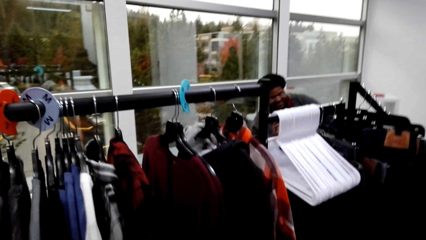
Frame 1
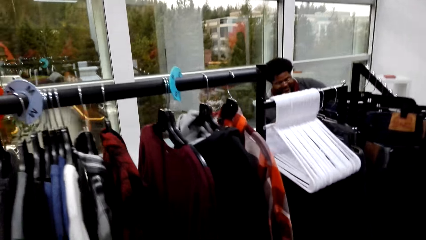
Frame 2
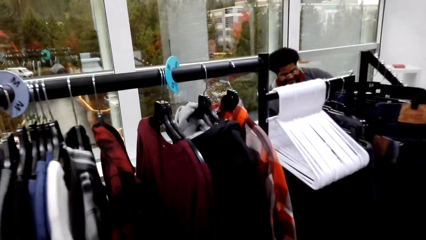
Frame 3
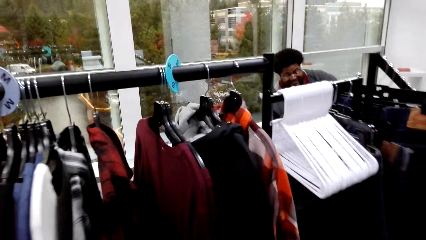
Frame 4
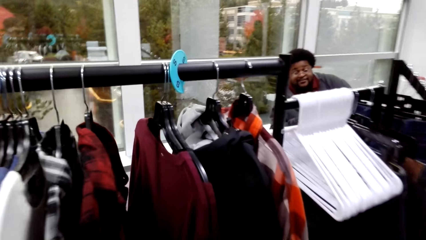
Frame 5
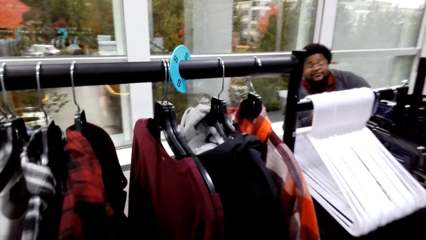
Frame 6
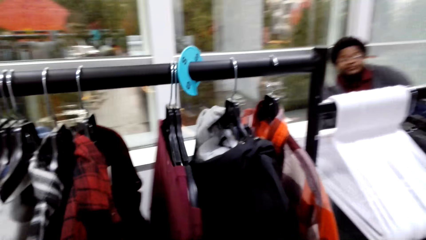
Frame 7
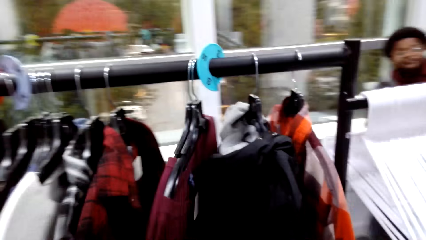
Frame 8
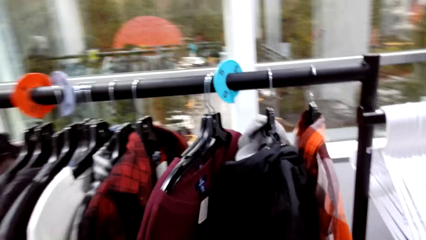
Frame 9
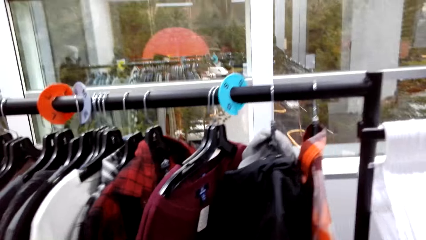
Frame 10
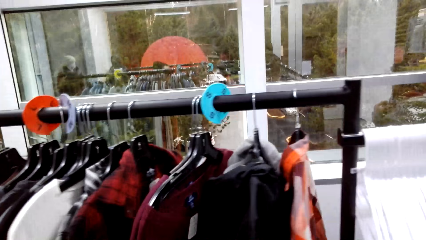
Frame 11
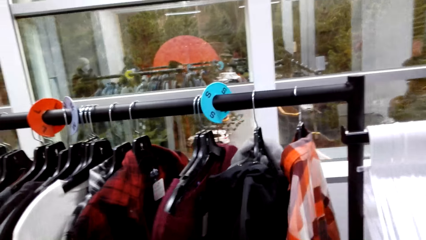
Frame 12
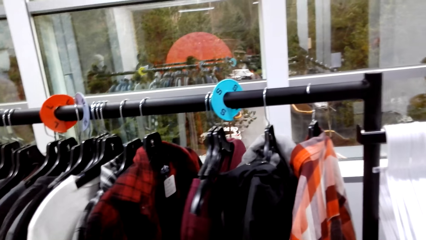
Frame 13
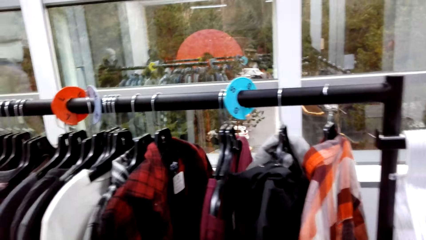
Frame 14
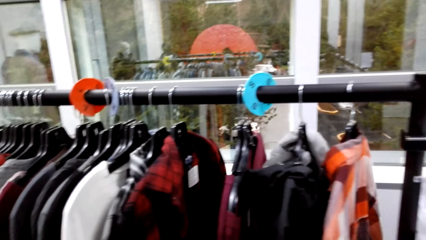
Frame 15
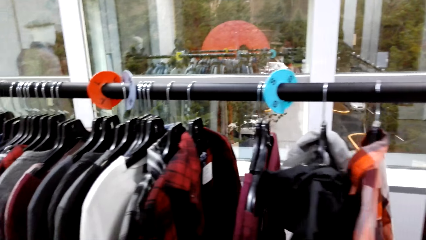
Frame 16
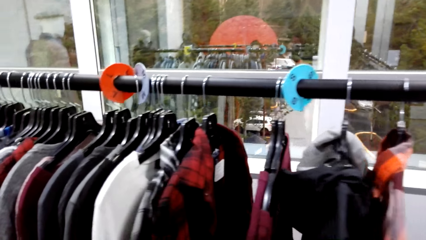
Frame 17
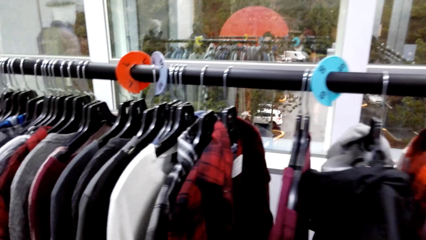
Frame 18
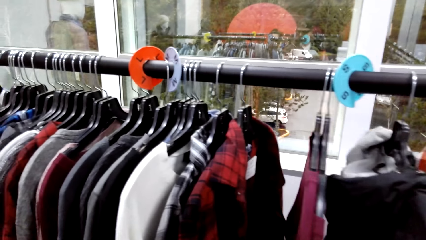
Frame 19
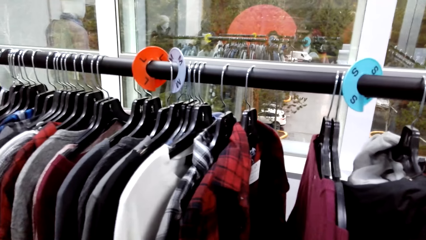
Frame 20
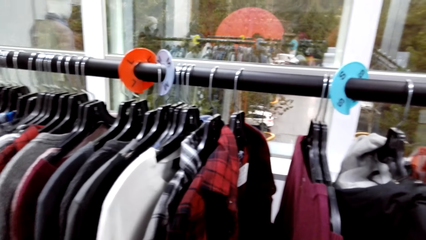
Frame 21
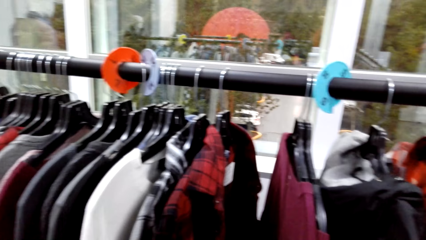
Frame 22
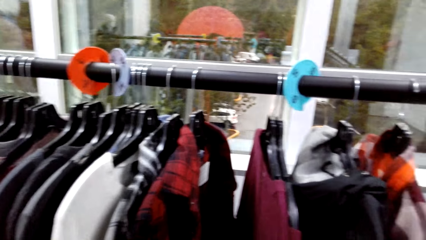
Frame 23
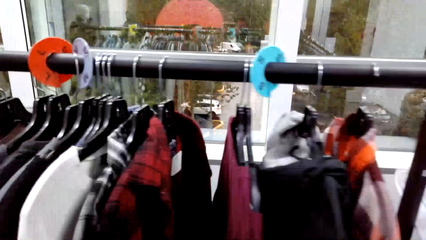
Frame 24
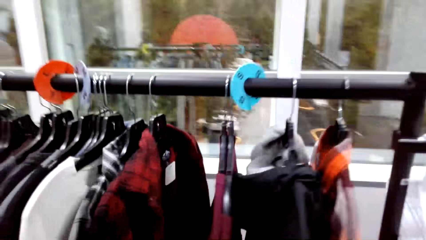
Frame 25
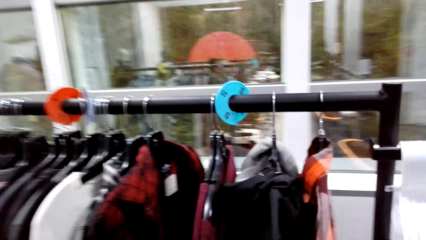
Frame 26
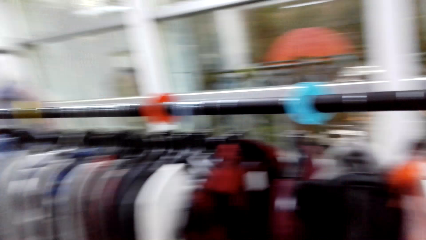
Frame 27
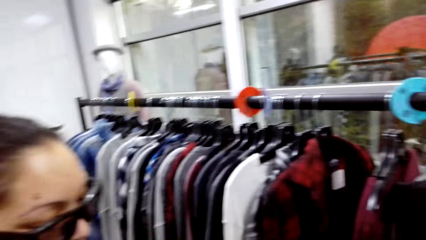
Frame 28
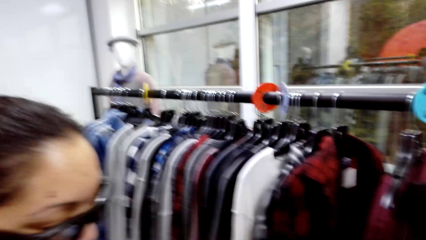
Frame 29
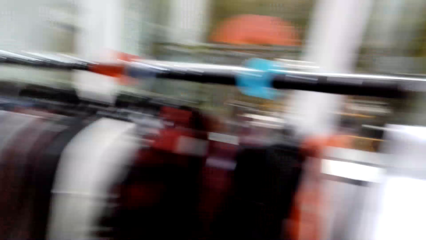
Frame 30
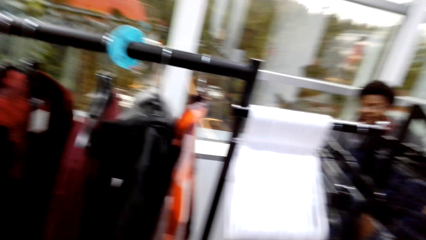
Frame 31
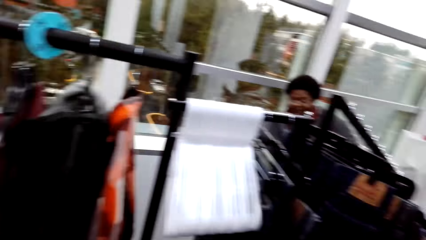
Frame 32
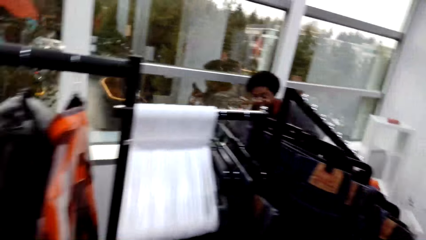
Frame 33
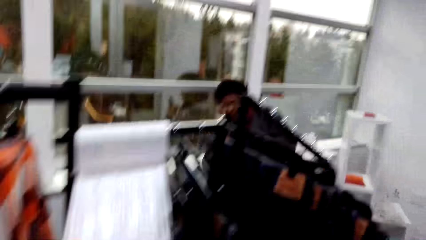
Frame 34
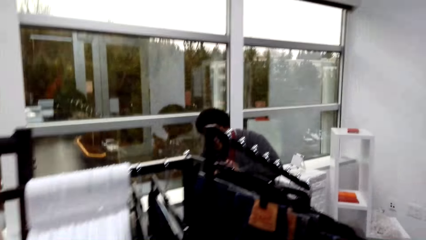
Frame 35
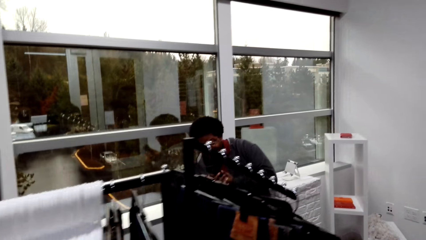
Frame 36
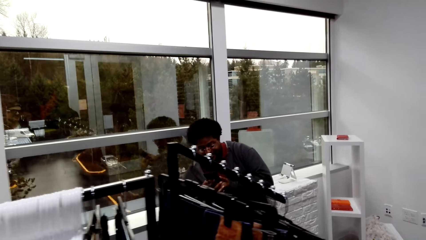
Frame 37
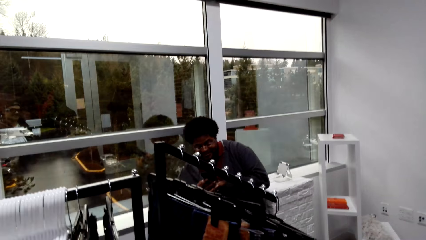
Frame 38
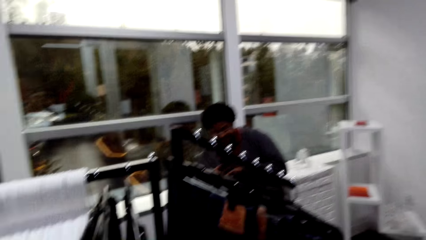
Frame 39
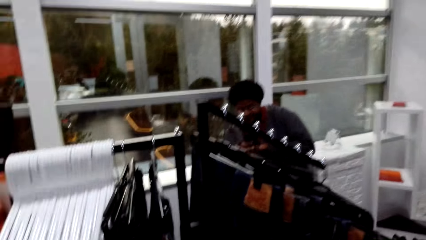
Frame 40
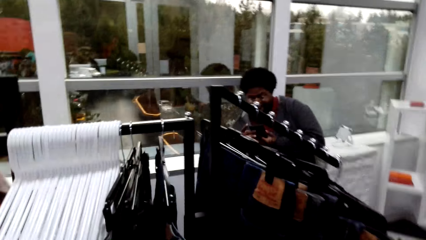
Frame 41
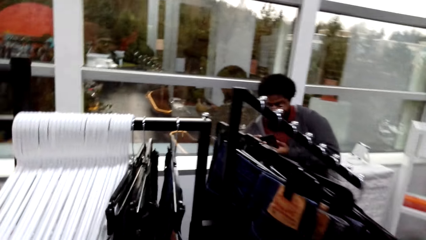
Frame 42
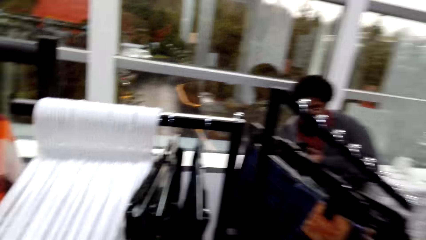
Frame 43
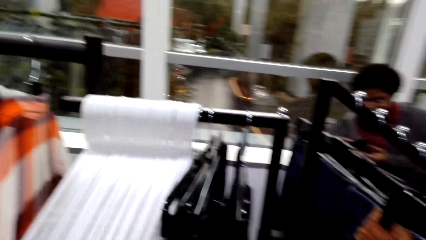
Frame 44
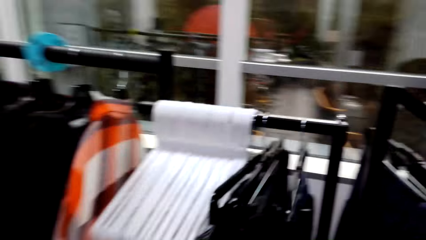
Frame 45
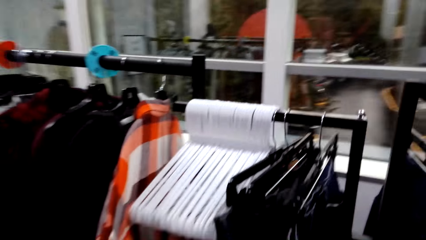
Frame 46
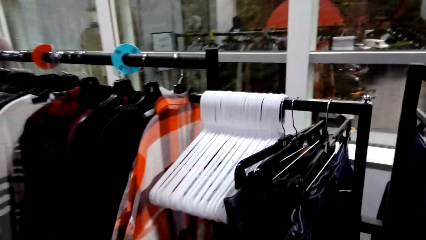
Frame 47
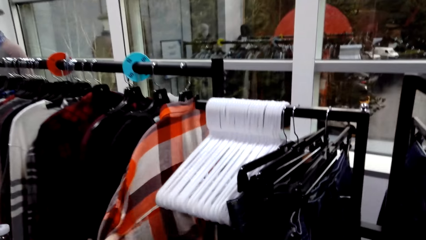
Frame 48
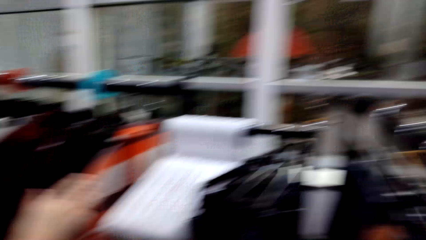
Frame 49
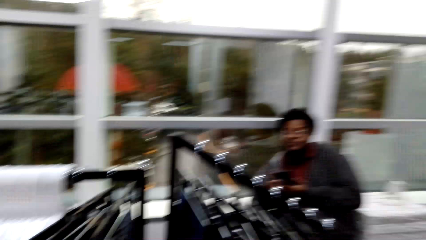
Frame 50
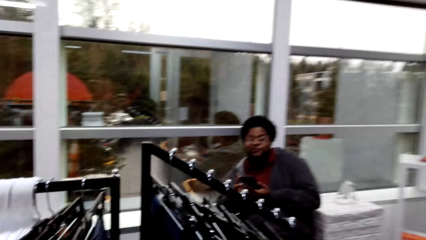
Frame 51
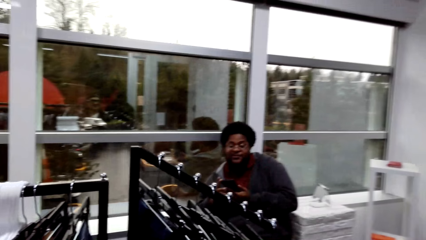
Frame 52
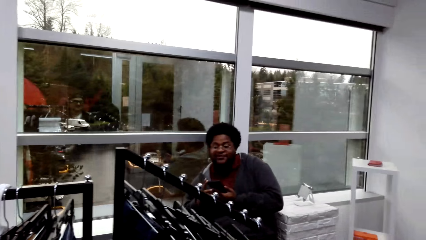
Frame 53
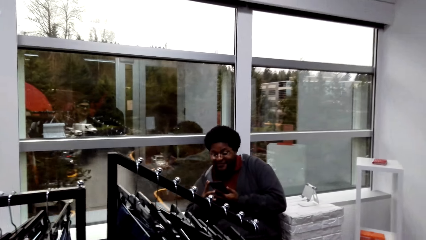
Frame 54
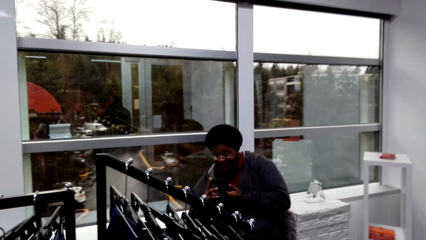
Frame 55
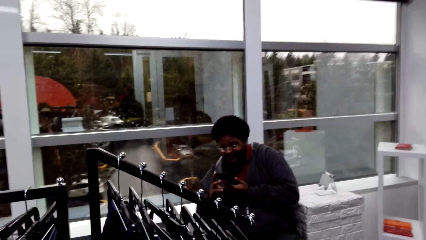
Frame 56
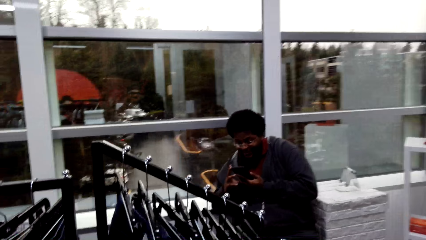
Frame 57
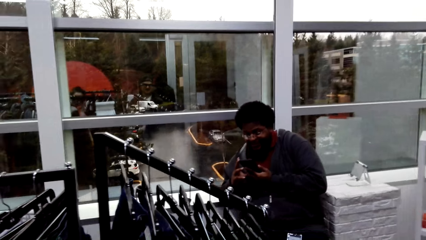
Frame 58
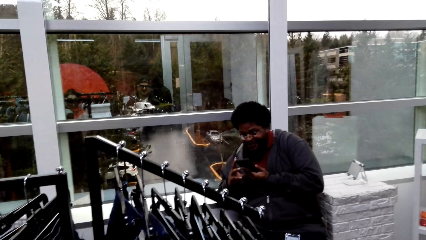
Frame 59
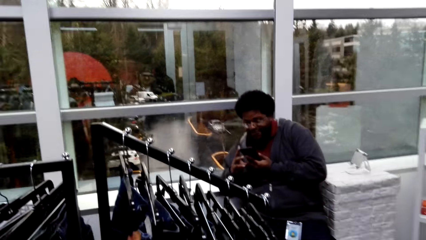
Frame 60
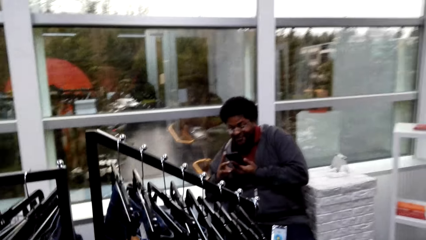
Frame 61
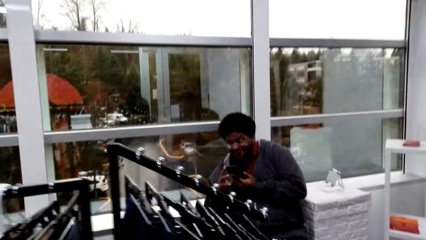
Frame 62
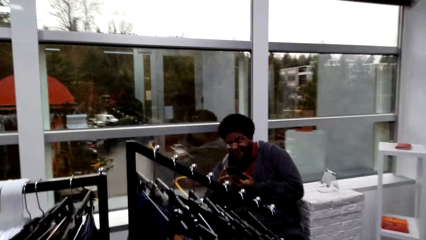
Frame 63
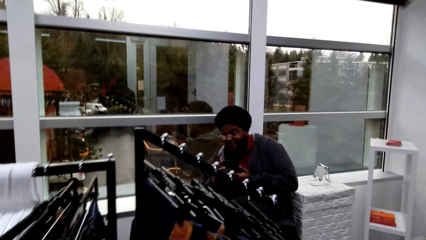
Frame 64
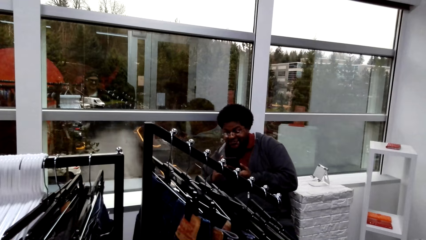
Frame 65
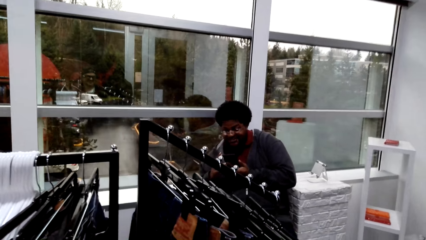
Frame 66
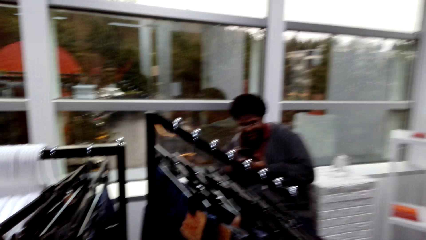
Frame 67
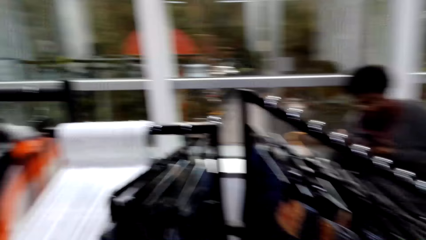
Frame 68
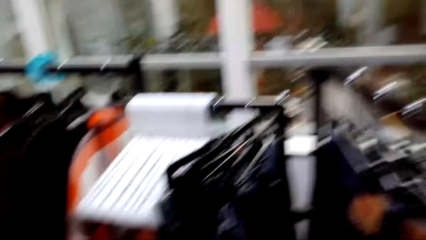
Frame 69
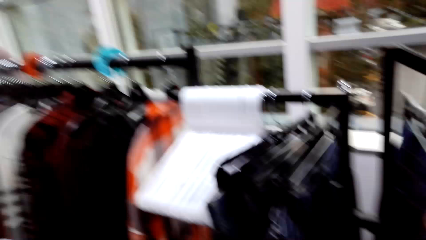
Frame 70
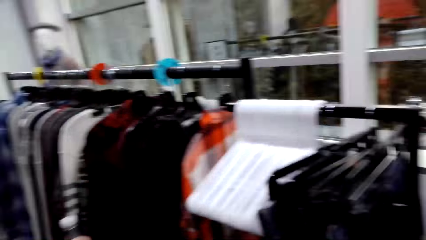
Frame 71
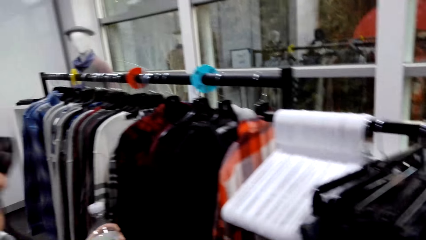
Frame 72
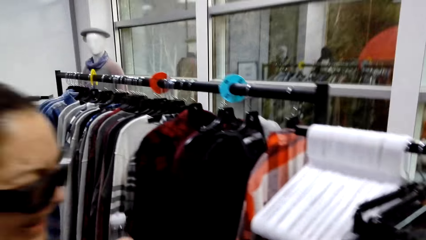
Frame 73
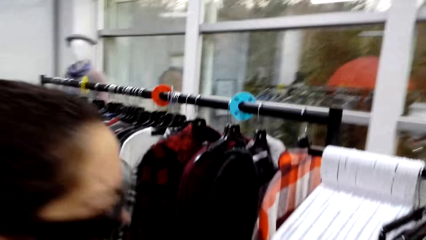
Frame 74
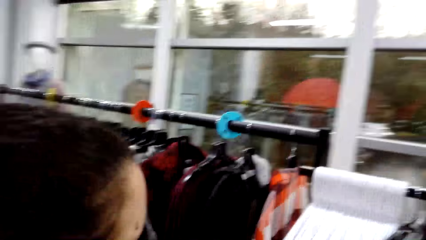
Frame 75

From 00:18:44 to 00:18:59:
The camera wearer looks around the clothing store. A man presses a phone.
